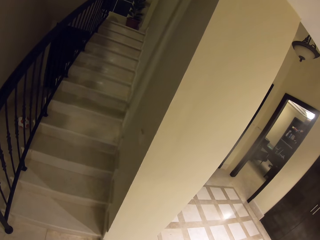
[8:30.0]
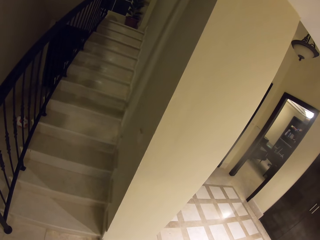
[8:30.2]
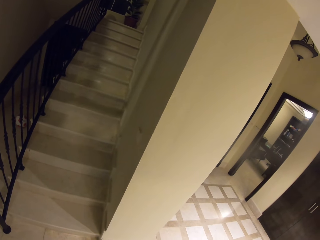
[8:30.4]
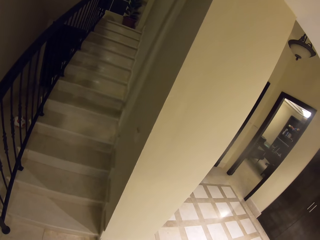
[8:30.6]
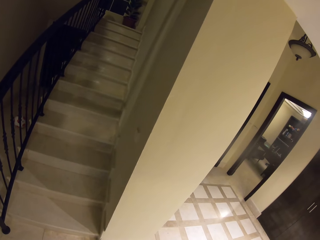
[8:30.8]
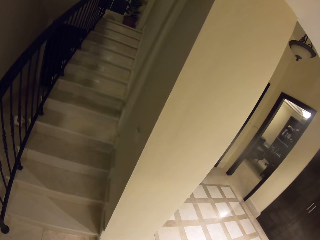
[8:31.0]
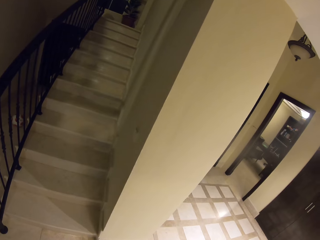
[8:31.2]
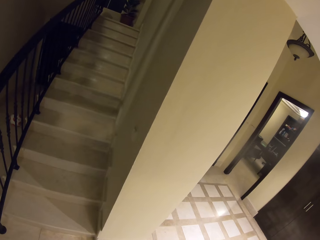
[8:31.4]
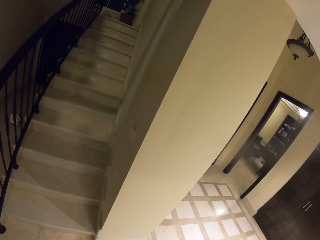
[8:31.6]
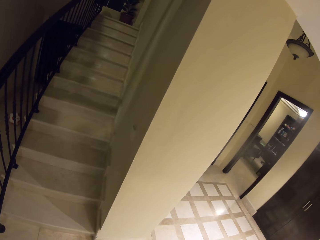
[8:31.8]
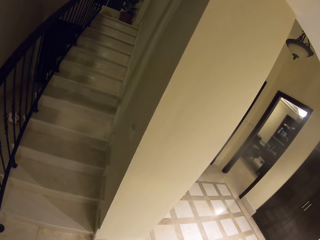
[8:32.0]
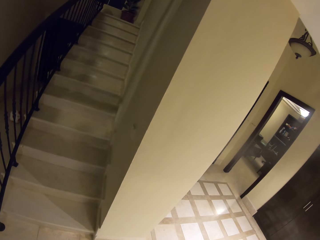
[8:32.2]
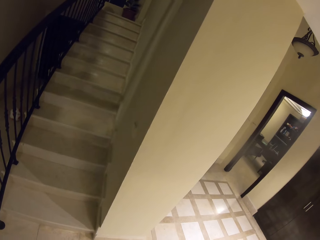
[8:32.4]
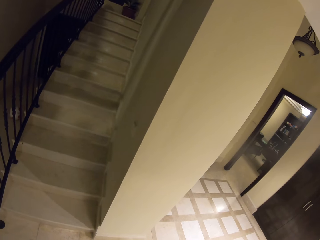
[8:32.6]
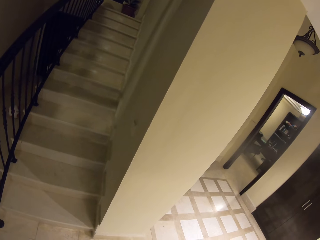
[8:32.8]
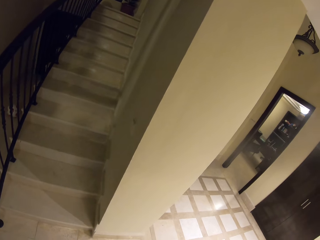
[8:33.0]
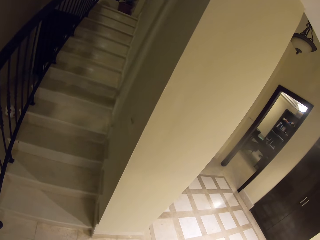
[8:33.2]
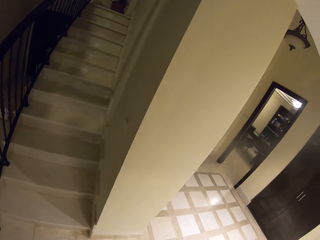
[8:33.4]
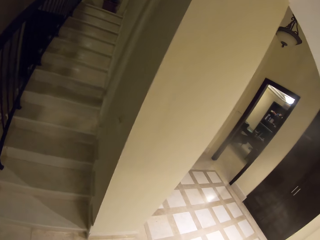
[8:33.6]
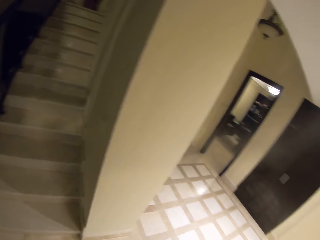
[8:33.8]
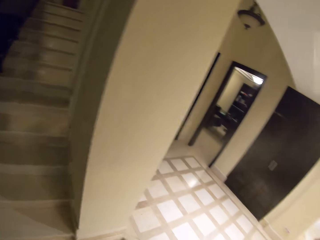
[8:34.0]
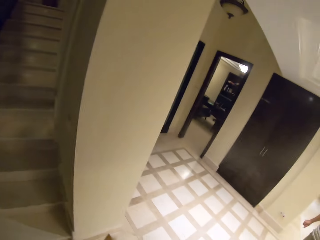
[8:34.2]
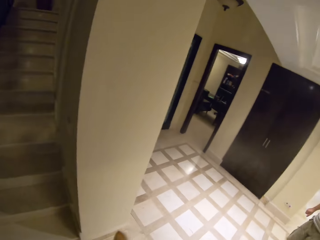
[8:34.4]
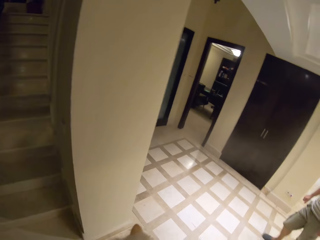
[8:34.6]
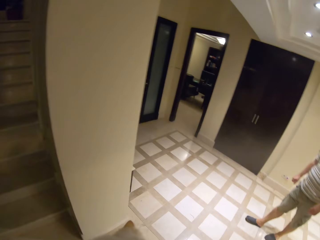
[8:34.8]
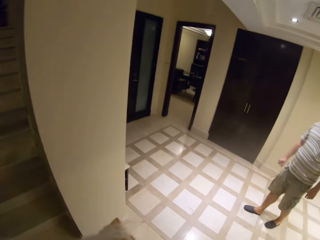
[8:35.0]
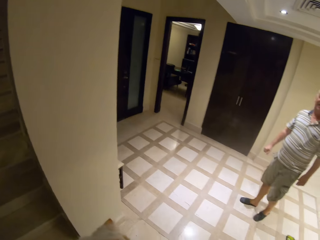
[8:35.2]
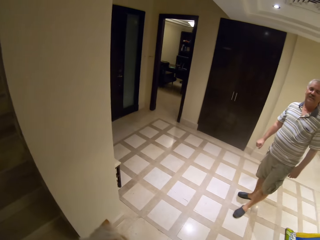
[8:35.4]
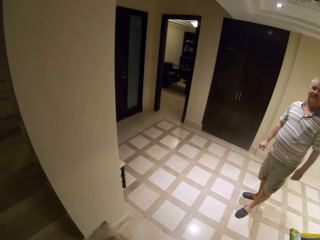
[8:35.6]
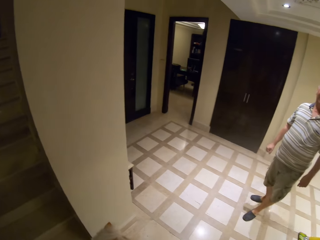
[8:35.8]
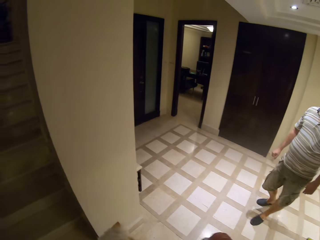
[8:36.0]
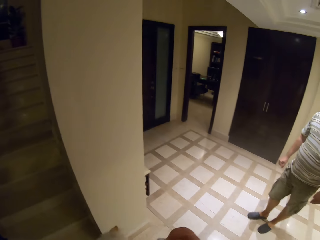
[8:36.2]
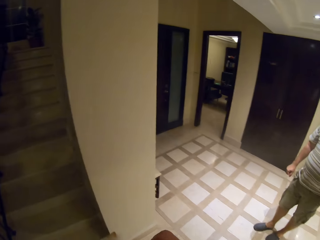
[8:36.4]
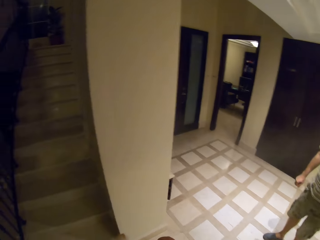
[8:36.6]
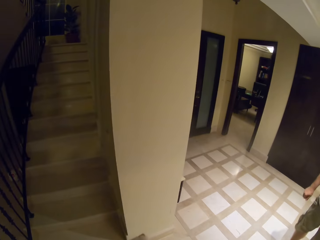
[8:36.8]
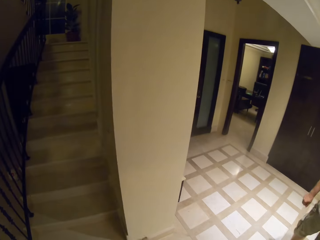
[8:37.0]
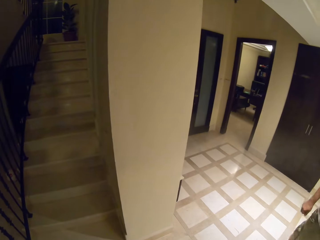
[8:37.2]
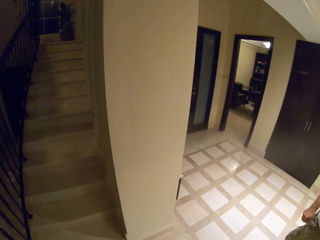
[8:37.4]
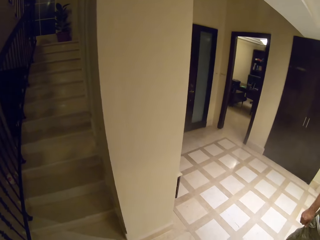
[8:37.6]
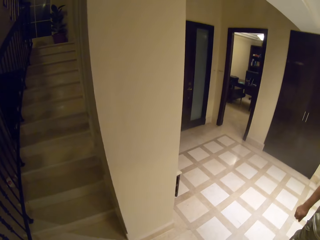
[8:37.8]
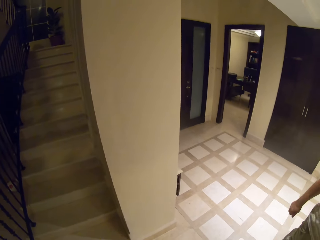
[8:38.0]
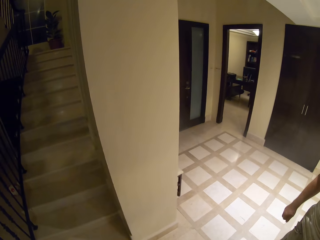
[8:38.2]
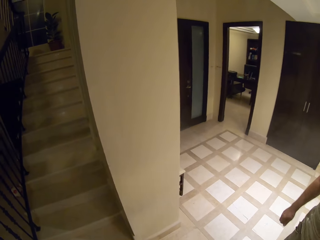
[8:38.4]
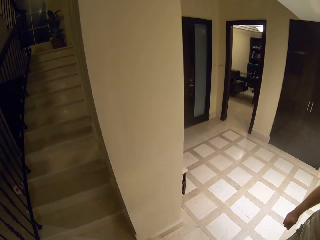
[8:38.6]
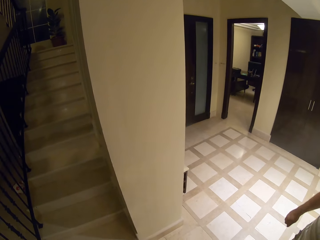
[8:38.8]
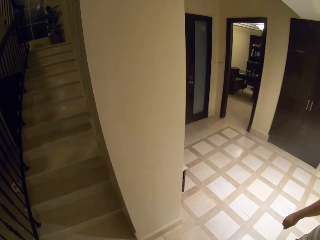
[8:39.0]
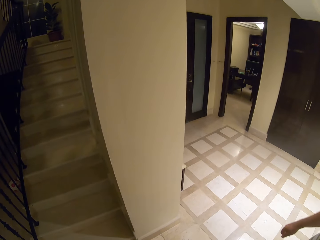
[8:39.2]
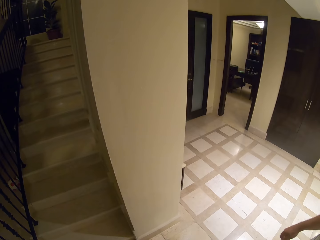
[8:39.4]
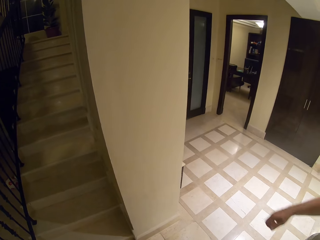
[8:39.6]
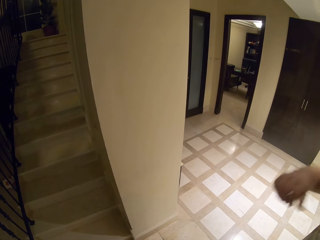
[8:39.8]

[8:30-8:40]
A man steps forward. The man walks in the house.

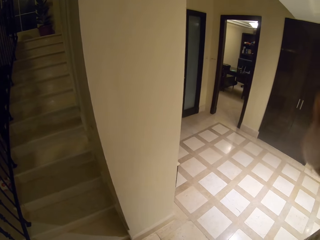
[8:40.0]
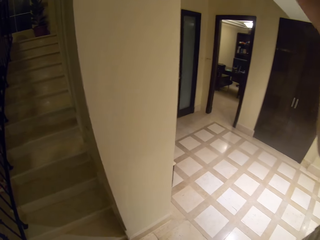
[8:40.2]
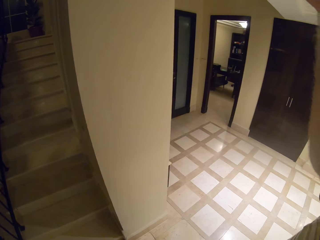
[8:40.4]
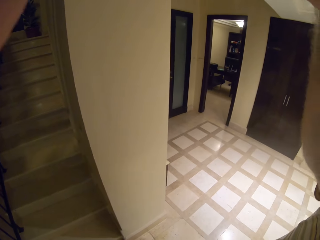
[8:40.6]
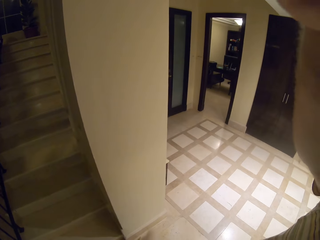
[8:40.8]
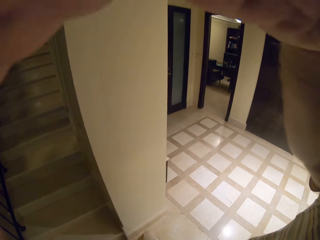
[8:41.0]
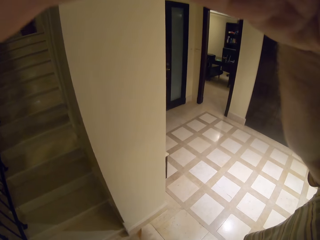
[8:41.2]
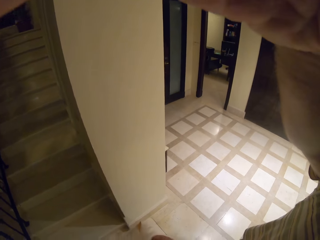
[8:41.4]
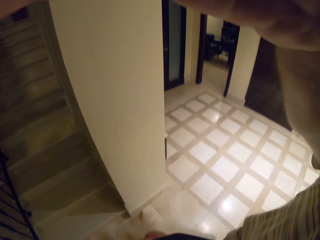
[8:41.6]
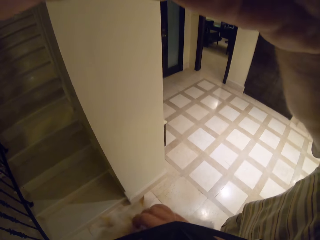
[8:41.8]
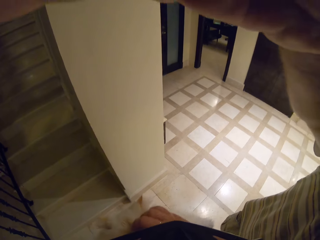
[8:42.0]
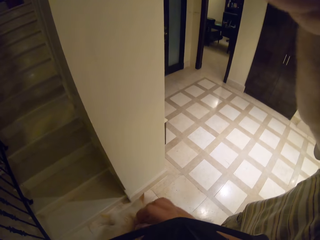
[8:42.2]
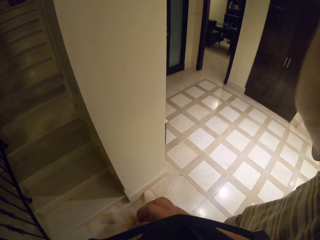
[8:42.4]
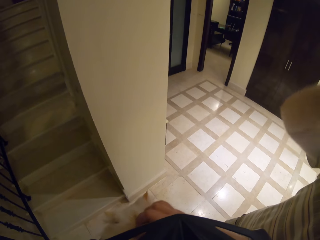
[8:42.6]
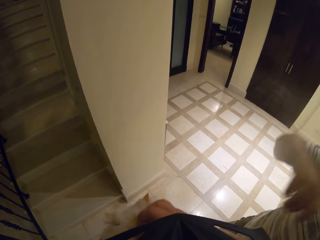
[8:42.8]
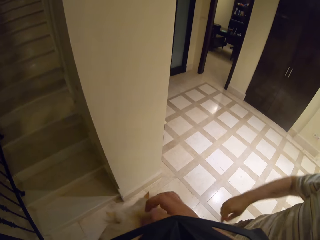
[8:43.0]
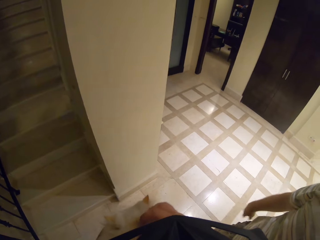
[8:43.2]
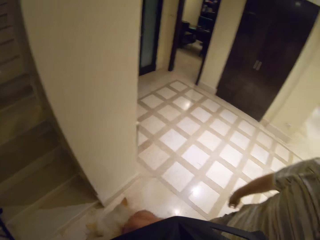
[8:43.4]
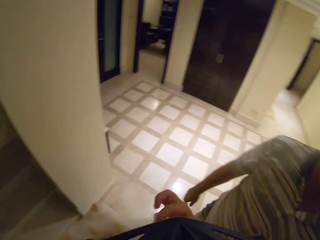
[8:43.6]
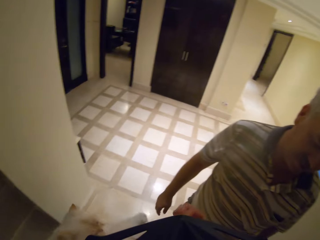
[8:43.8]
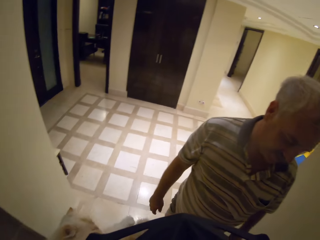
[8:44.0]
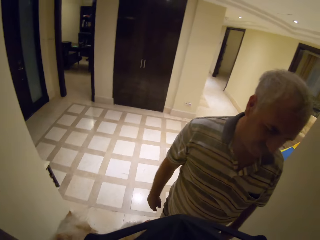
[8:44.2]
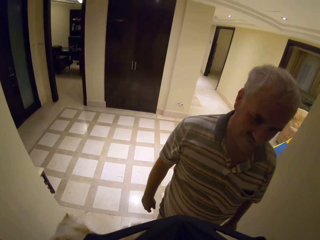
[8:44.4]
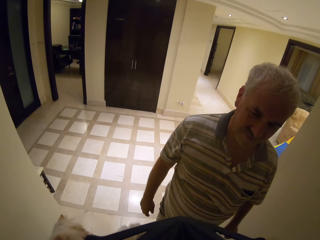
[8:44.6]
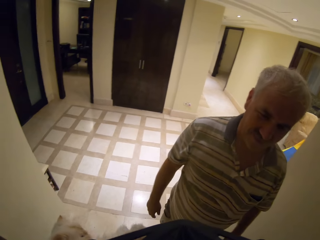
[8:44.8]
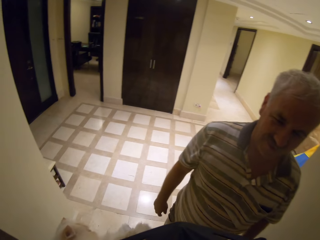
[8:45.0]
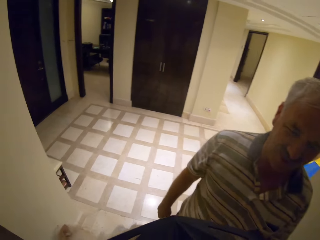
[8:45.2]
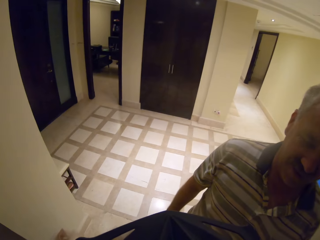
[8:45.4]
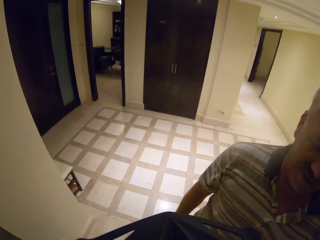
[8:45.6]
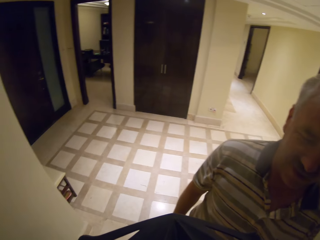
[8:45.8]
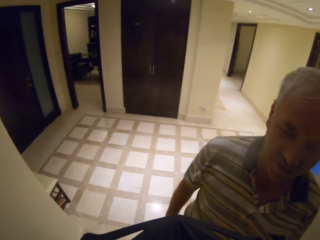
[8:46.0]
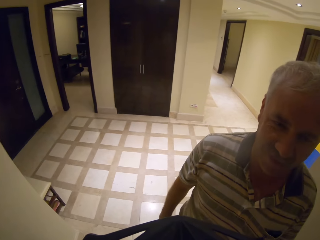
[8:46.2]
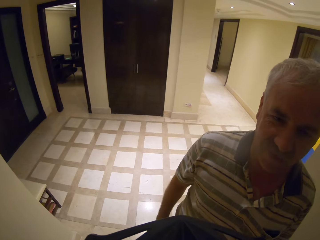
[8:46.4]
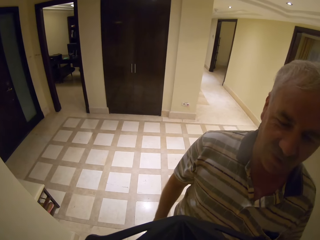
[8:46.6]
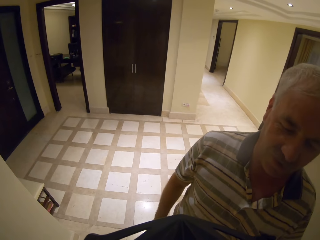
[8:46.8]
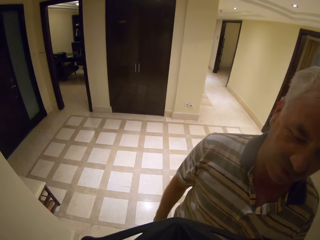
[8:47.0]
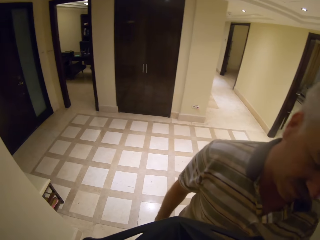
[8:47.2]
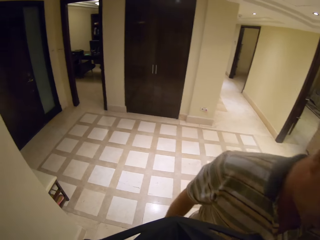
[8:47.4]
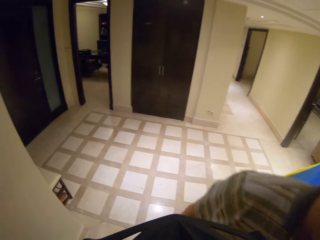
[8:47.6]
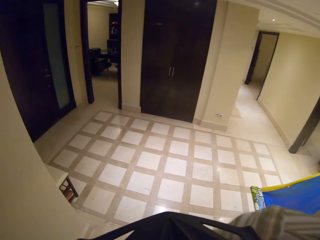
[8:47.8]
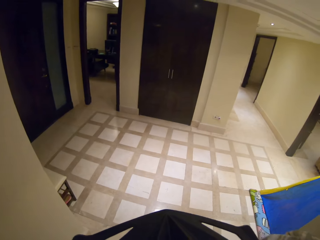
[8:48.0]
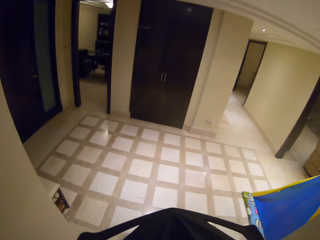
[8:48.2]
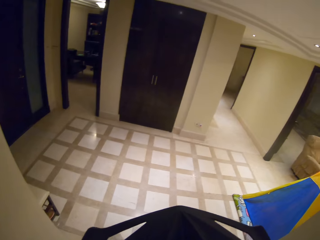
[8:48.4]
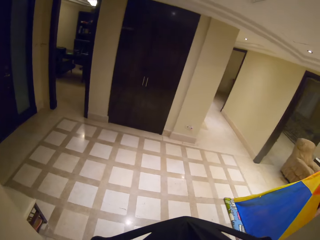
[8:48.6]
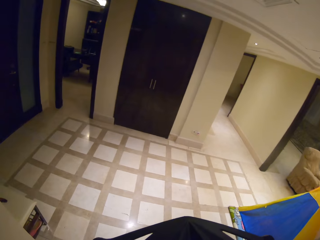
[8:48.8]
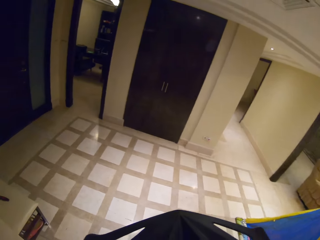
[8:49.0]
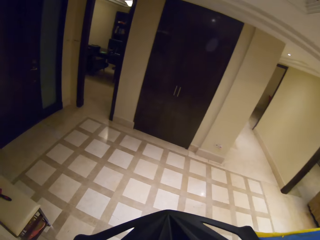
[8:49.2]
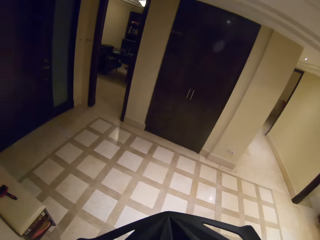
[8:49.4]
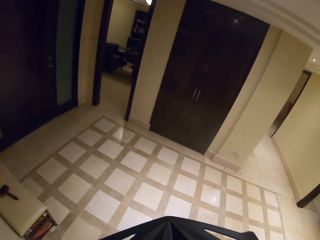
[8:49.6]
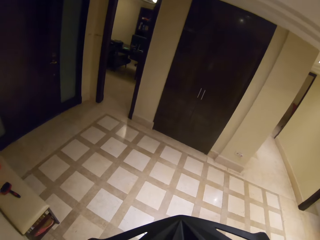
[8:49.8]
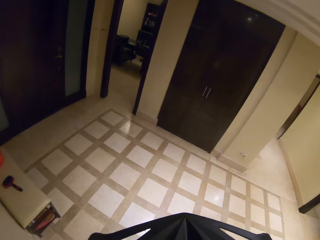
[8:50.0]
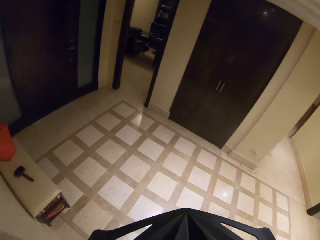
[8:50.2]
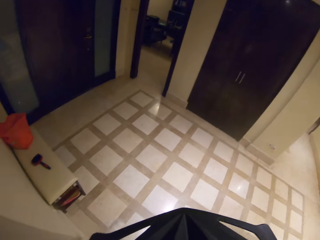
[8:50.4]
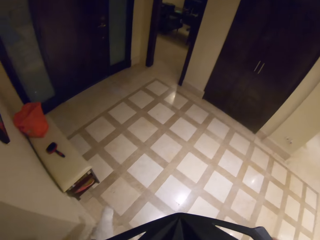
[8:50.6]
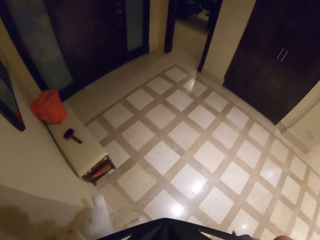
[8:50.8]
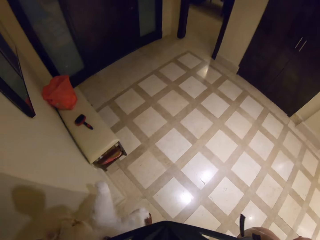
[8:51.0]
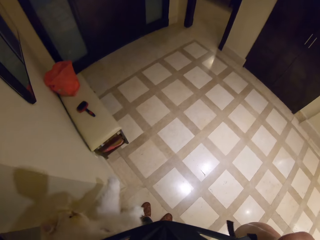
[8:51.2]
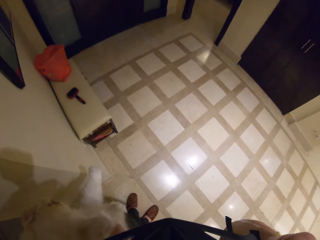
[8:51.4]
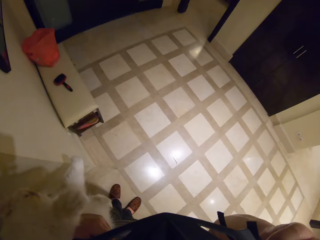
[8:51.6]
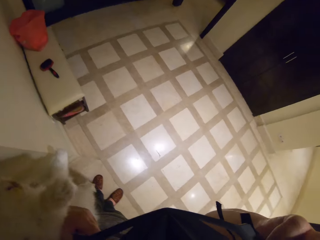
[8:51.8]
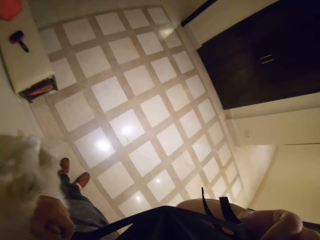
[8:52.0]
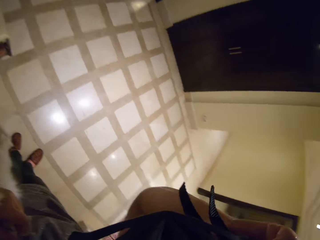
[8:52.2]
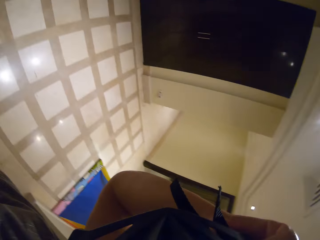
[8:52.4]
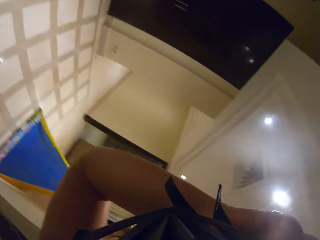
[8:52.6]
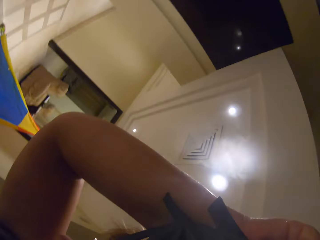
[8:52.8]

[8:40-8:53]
A man lifts the hand up. The man moves the hand. The camera wearer plays with the cat. They move the hand. The man looks at the camera wearer. The camera wearer touches something.
